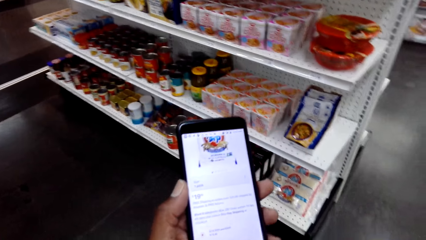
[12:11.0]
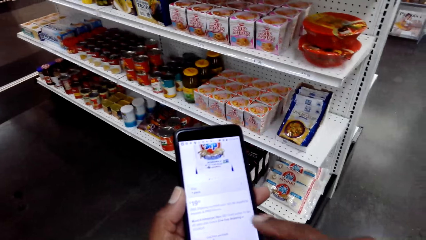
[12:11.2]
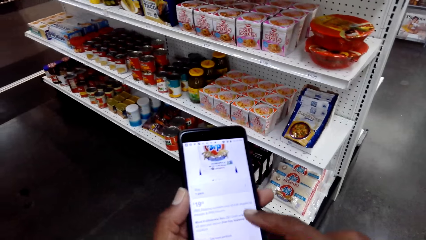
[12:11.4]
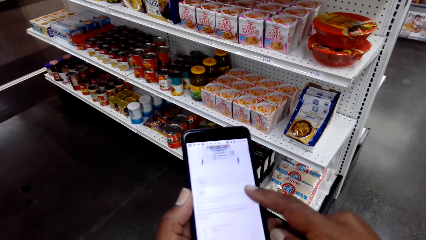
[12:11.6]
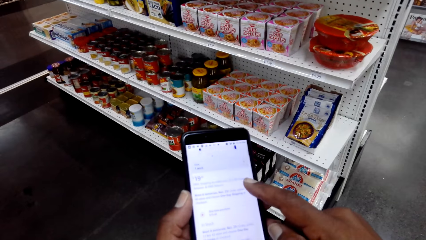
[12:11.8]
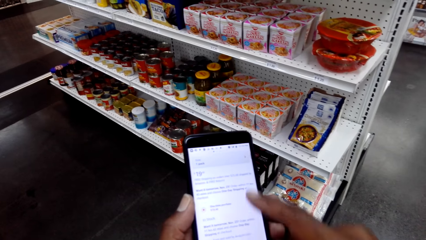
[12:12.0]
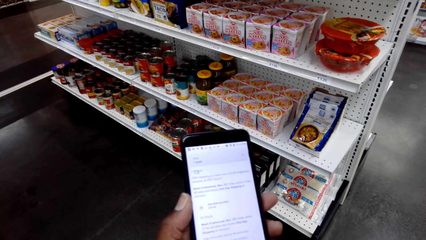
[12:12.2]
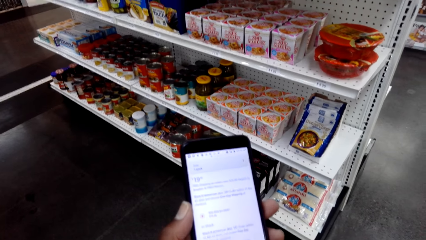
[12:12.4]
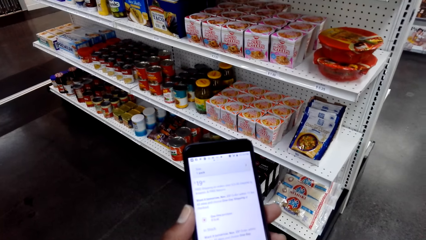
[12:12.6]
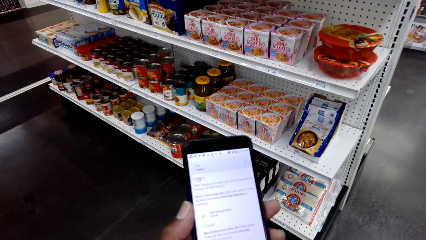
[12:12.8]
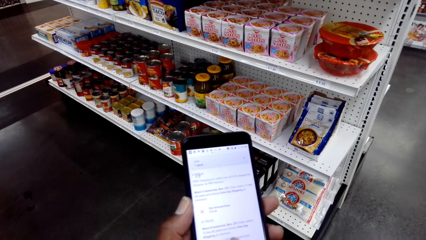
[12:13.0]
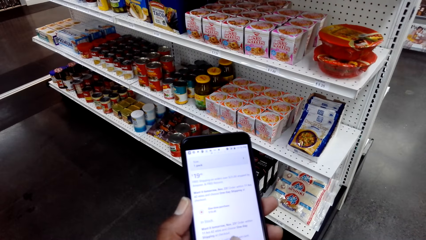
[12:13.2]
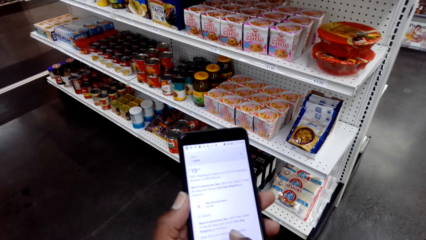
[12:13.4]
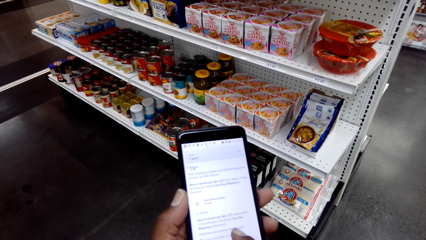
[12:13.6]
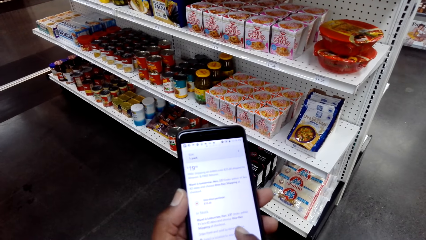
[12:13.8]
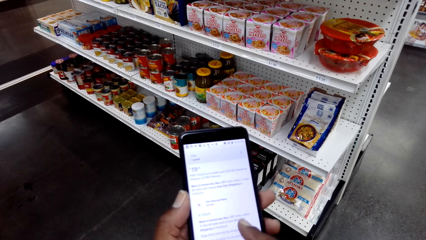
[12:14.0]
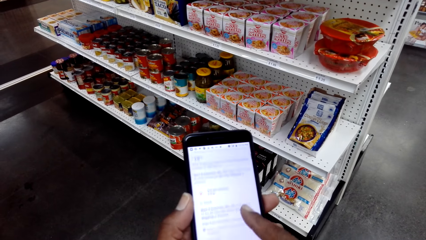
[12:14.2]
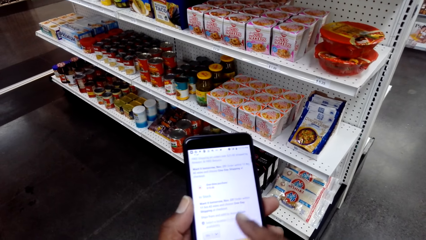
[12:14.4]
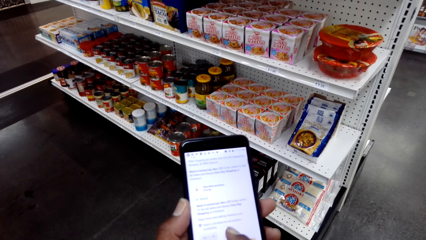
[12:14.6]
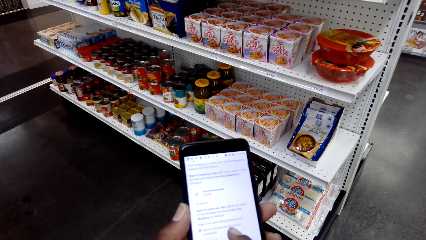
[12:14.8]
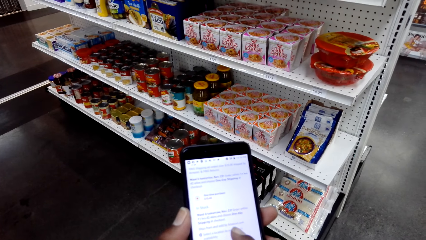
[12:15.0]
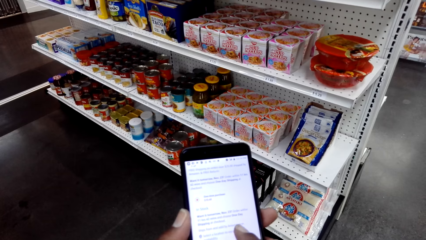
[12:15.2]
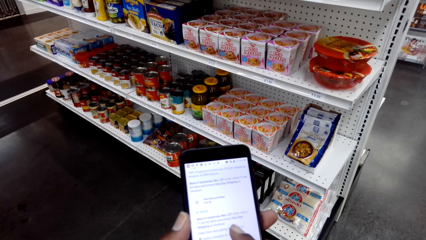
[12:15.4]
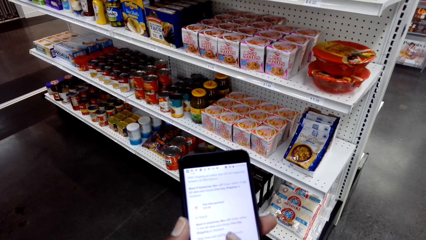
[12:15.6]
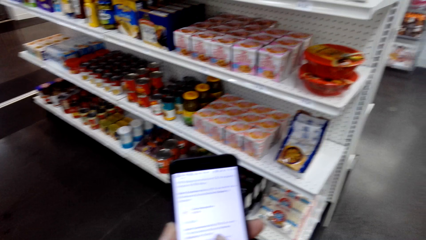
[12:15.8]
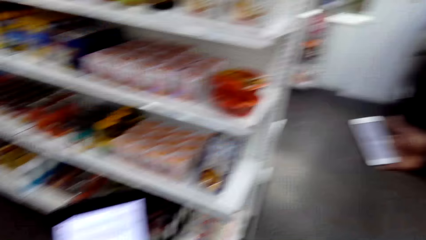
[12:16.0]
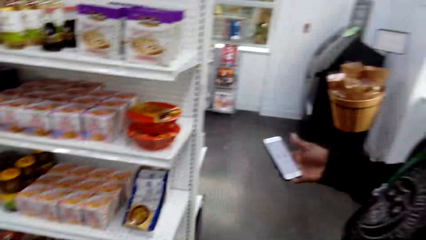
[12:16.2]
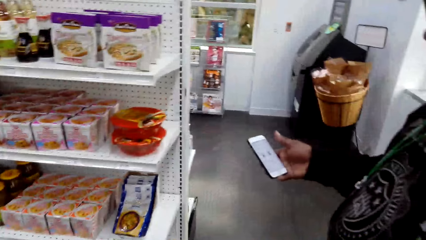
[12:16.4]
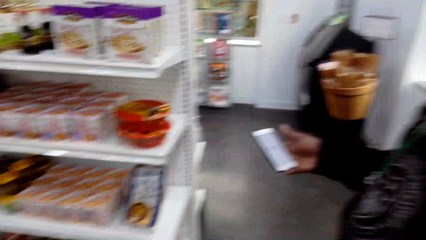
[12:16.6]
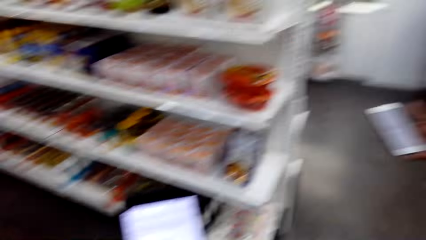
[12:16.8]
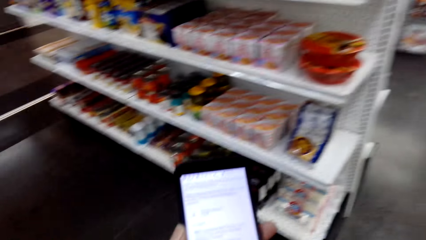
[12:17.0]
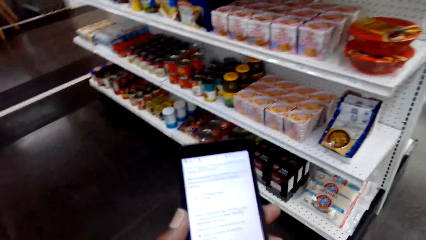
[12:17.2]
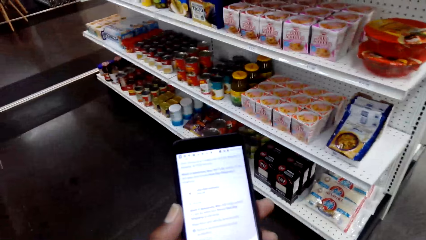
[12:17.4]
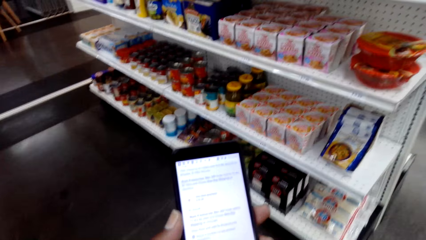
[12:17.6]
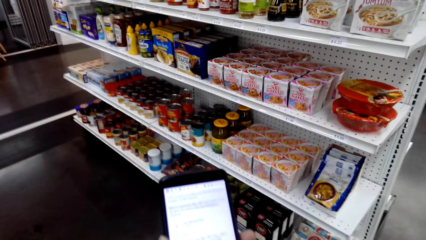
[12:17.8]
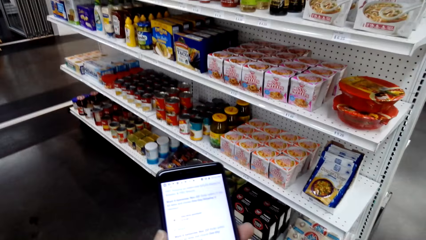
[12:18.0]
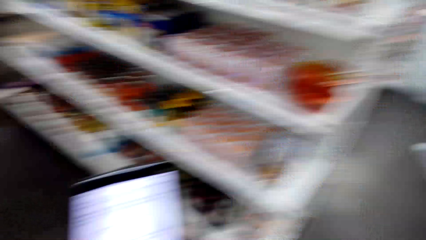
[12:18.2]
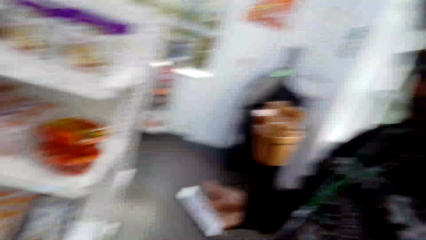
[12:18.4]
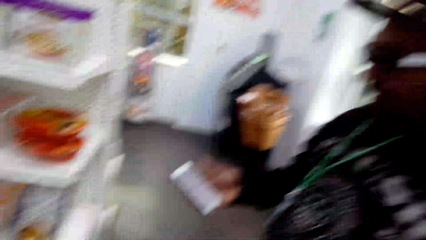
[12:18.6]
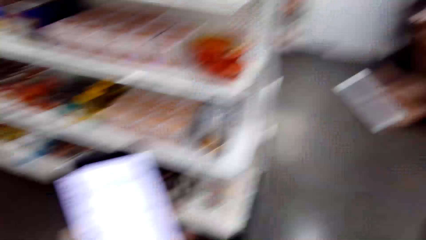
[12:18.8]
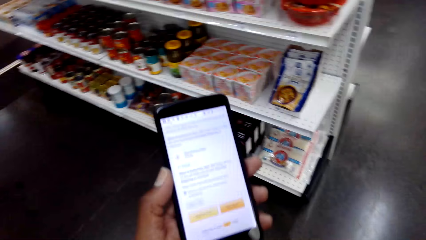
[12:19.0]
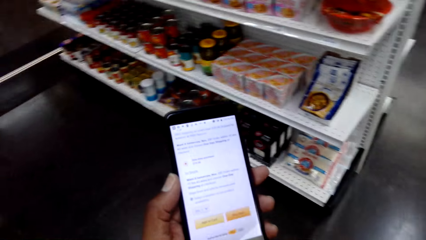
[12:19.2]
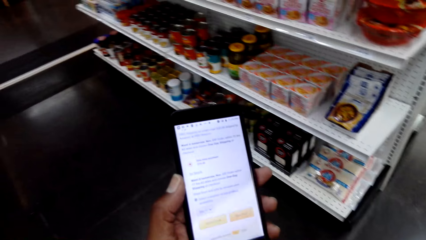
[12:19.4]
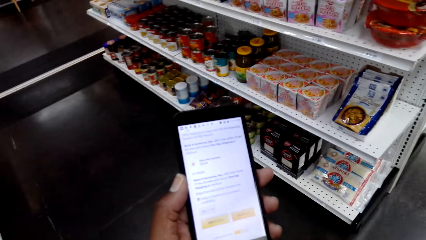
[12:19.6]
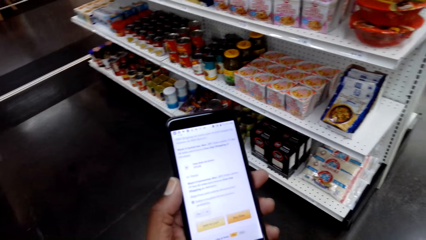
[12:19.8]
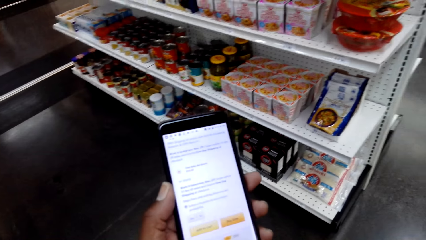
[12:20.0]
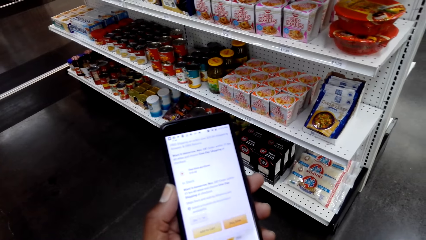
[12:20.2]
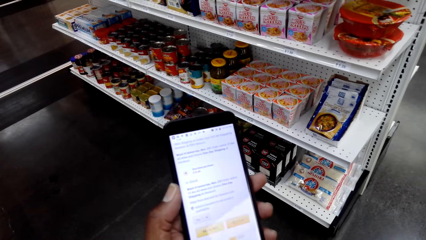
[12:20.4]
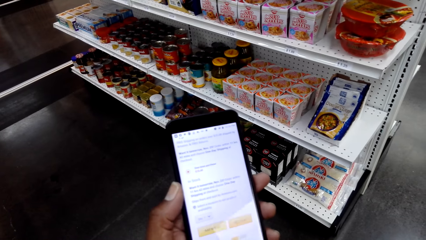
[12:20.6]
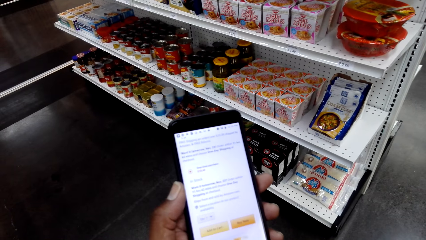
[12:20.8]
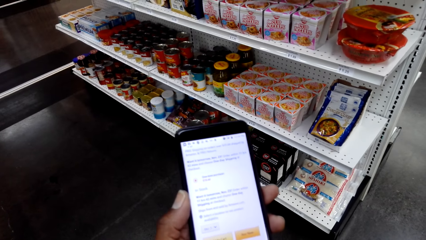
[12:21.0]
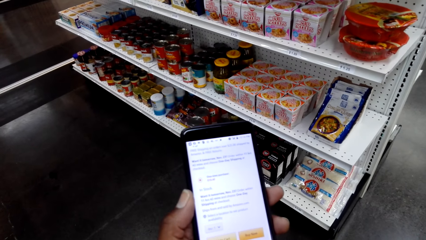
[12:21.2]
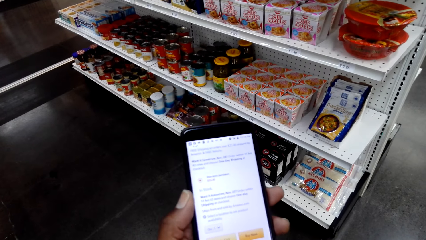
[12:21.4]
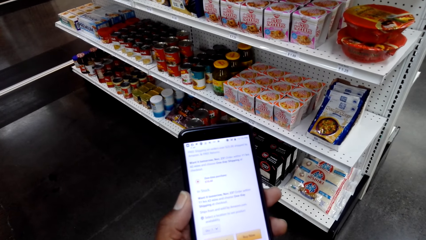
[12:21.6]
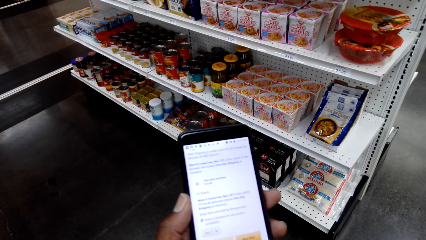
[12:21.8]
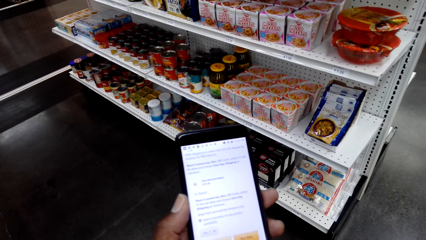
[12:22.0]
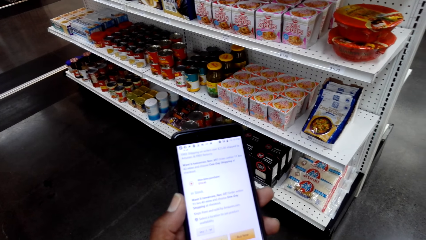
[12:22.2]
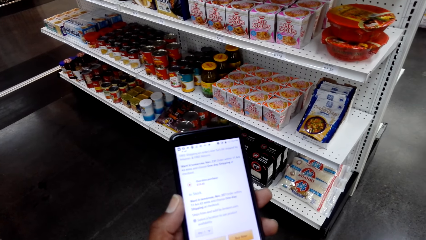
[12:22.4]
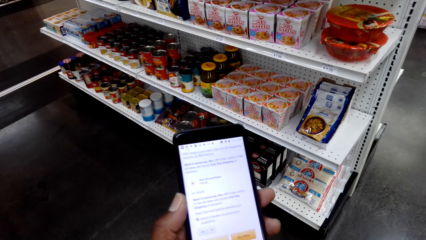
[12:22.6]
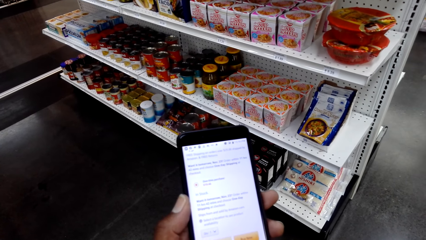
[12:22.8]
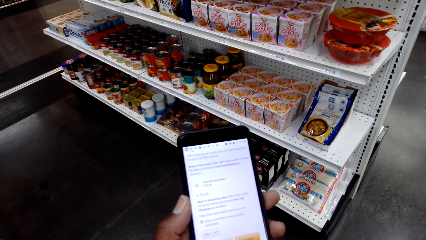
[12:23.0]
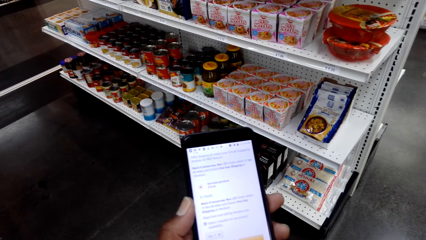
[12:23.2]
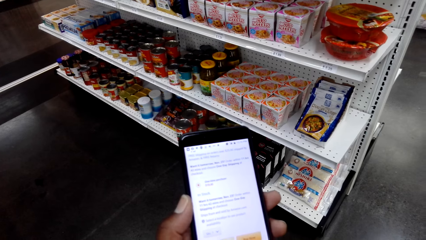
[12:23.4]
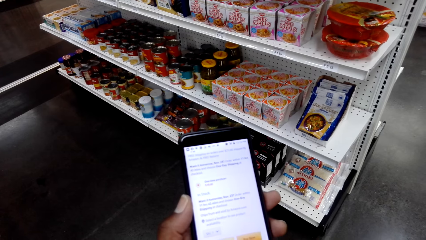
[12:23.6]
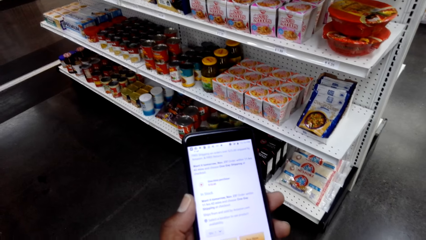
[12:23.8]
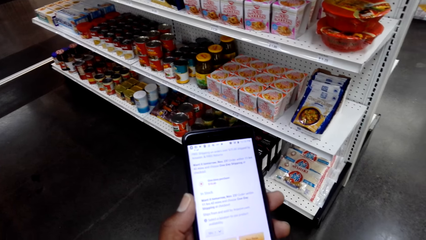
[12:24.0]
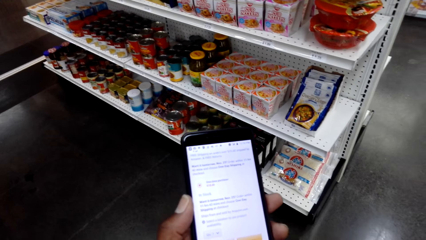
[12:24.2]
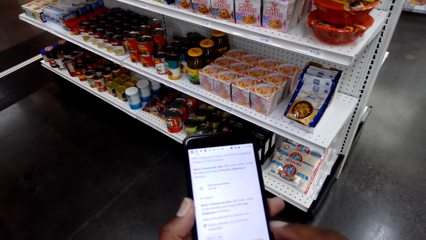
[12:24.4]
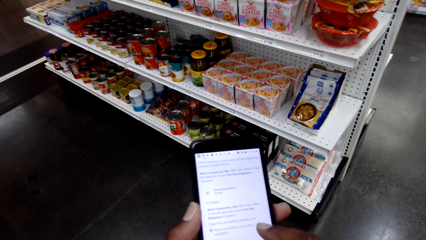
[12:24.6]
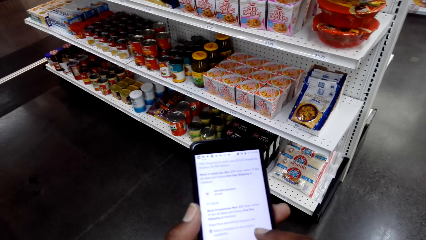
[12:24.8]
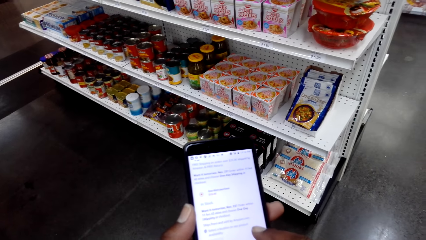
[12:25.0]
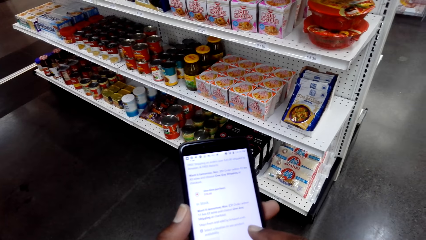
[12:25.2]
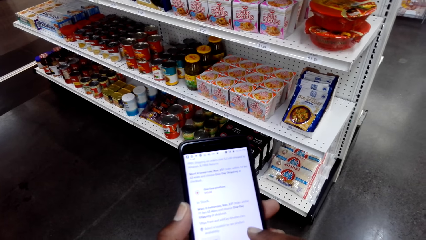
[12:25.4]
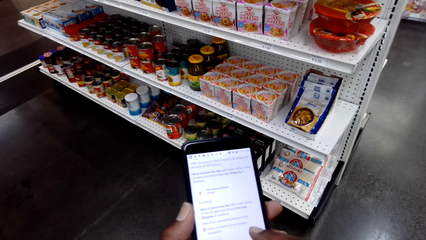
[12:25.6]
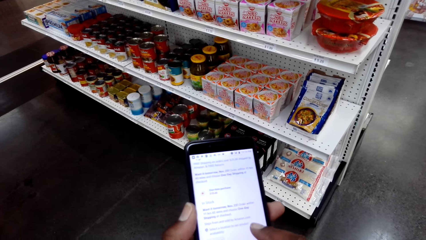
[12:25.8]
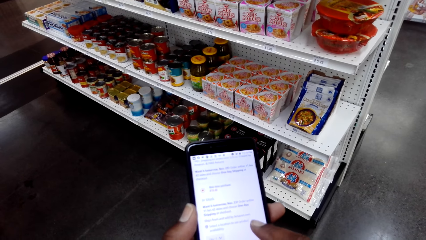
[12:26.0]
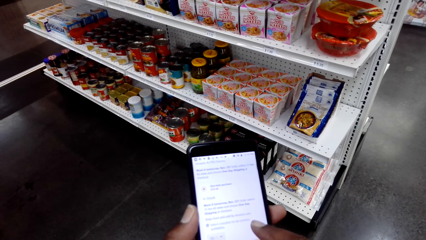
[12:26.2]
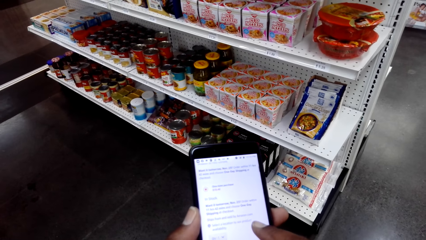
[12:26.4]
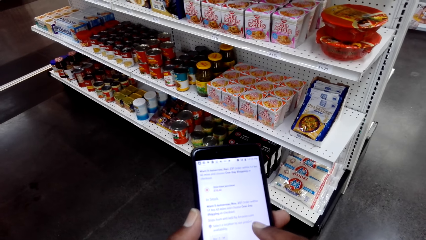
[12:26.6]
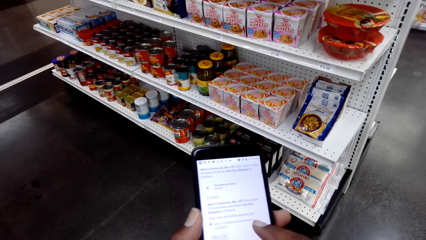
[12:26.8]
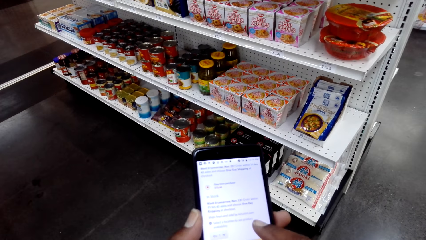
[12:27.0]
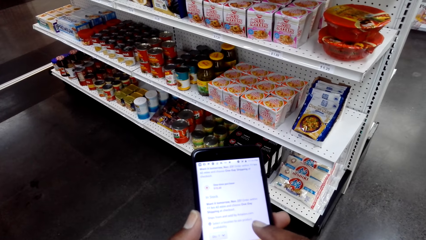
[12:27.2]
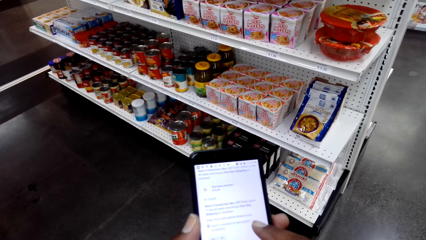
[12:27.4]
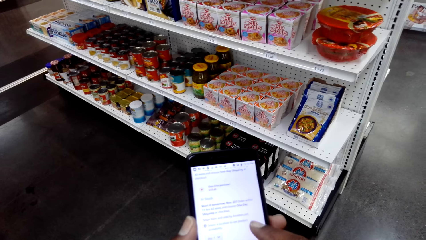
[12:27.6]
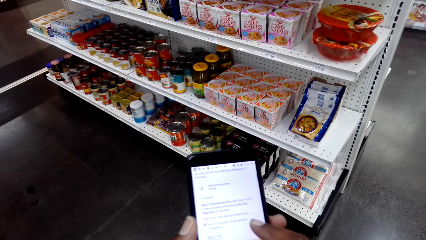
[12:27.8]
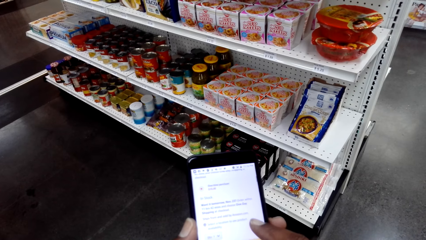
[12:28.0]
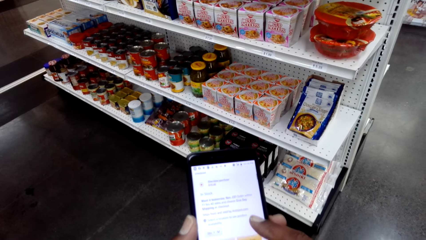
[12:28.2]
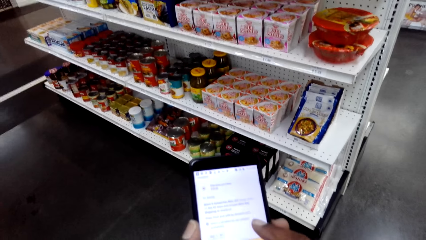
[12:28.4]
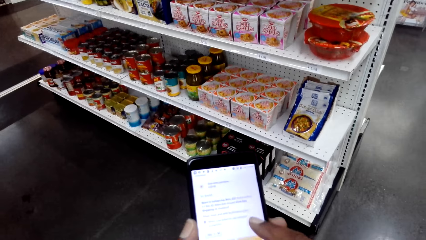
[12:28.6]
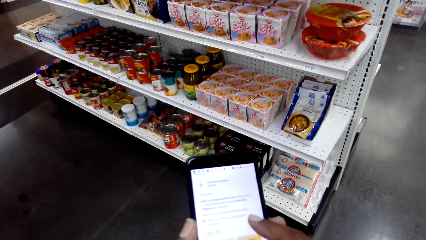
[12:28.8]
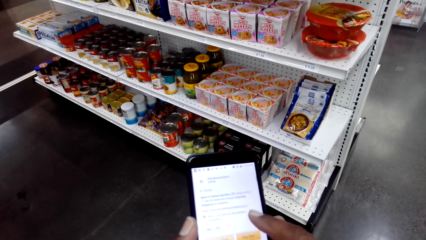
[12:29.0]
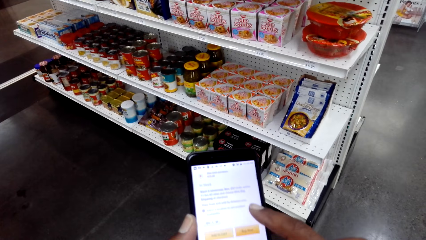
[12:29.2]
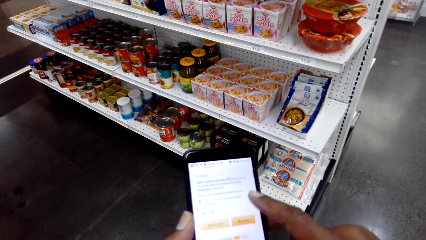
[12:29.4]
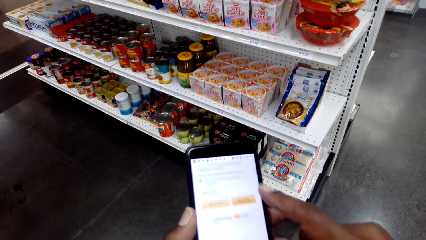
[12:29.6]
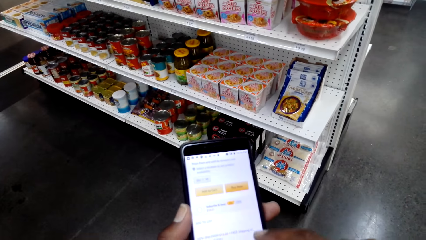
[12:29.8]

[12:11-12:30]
The camera wearer scrolls up his phone. A person looks at his phone. The camera wearer looks at his phone. He looks at the person. He looks at his phone. He scrolls up his phone.
